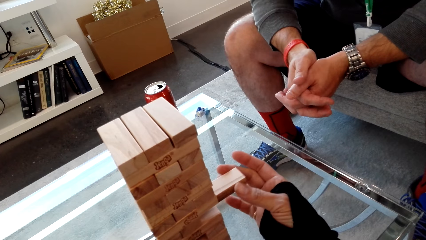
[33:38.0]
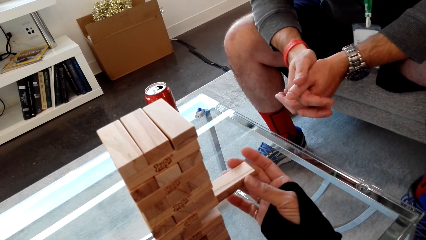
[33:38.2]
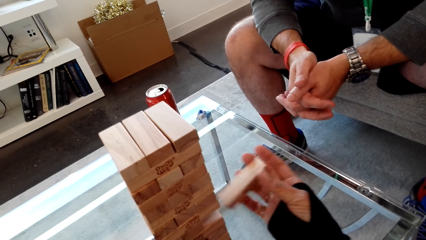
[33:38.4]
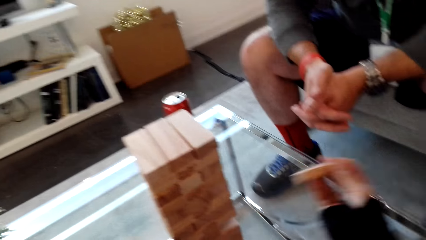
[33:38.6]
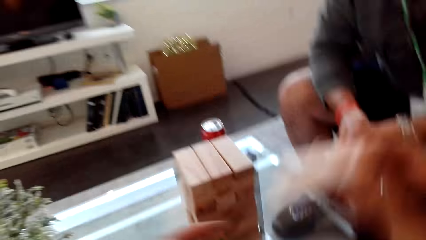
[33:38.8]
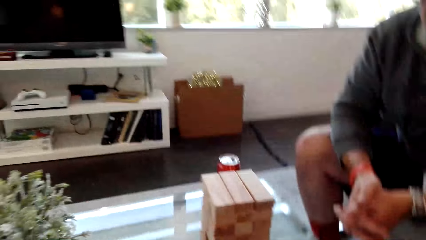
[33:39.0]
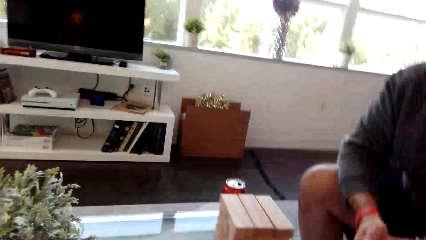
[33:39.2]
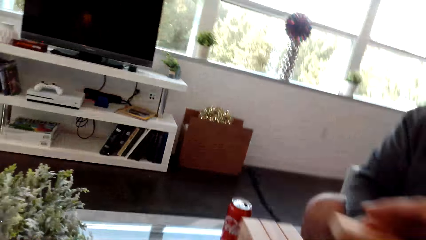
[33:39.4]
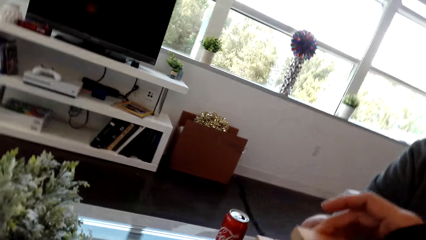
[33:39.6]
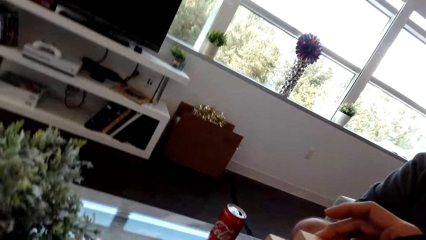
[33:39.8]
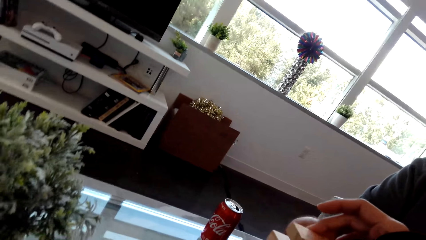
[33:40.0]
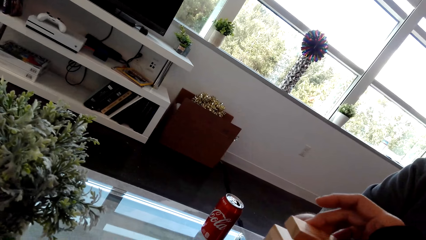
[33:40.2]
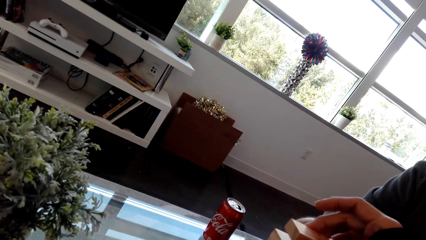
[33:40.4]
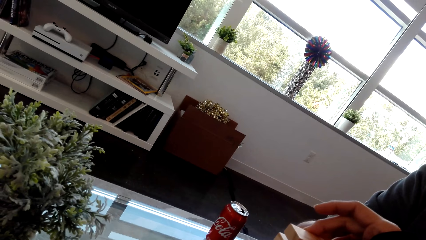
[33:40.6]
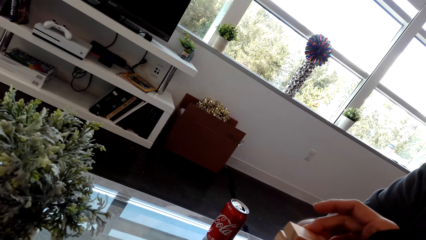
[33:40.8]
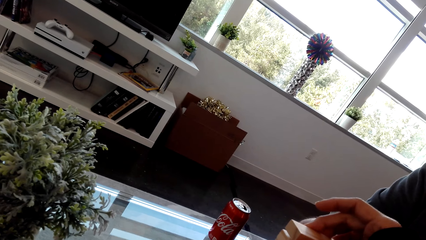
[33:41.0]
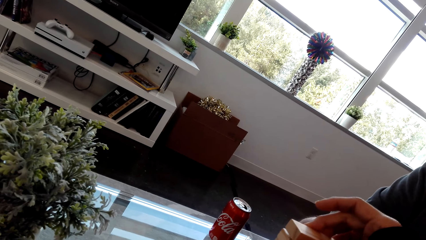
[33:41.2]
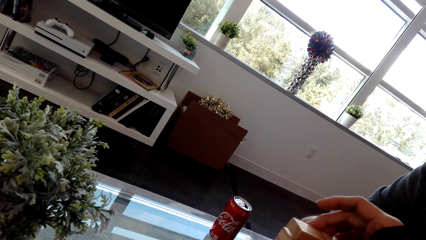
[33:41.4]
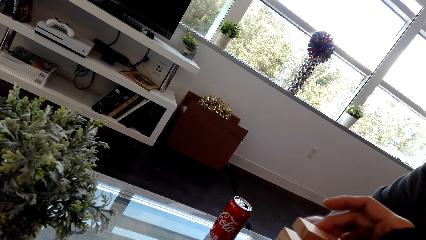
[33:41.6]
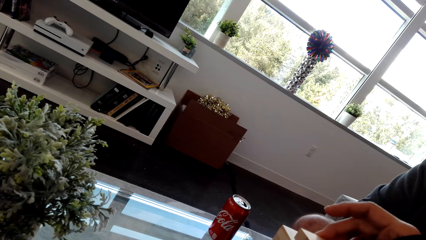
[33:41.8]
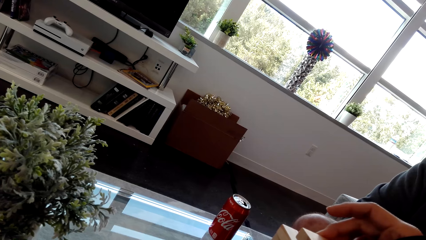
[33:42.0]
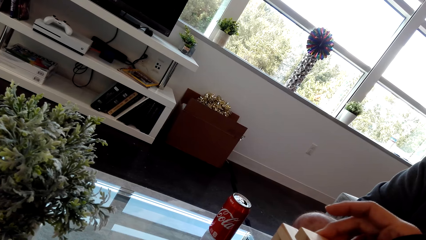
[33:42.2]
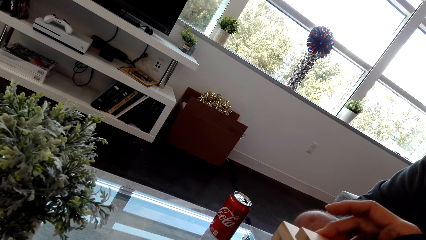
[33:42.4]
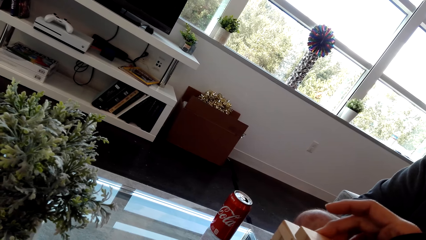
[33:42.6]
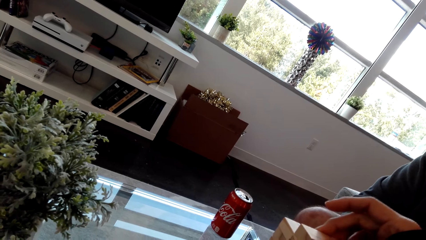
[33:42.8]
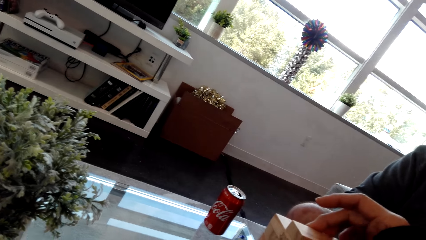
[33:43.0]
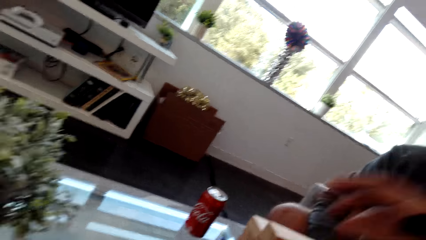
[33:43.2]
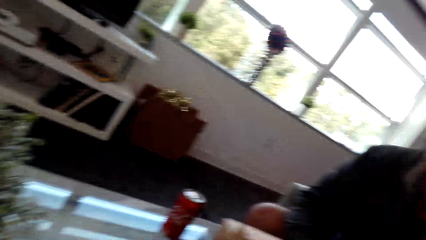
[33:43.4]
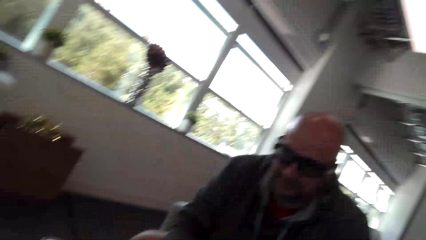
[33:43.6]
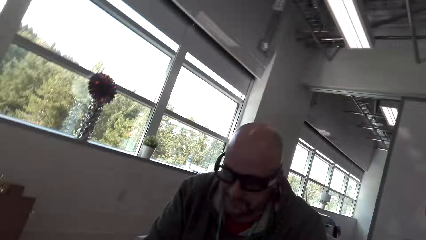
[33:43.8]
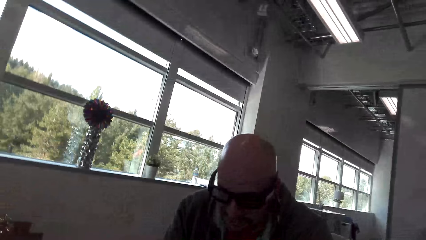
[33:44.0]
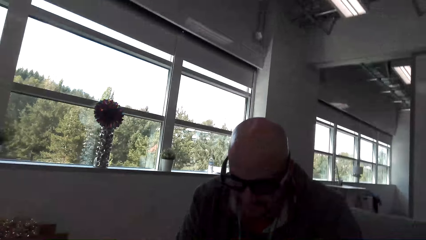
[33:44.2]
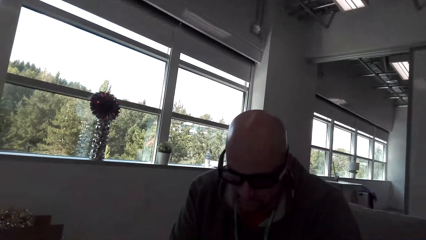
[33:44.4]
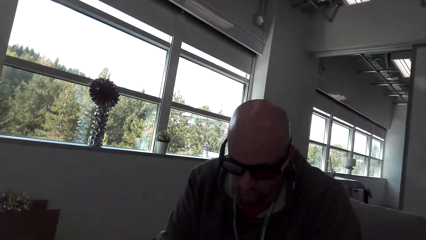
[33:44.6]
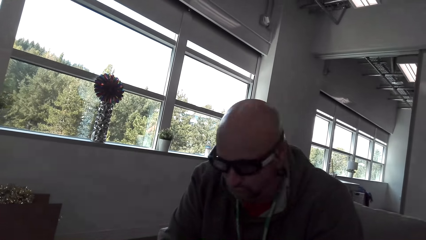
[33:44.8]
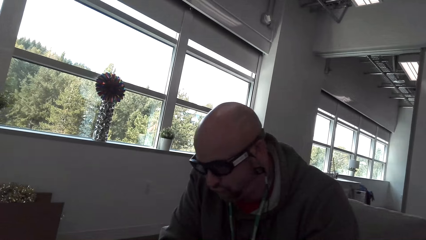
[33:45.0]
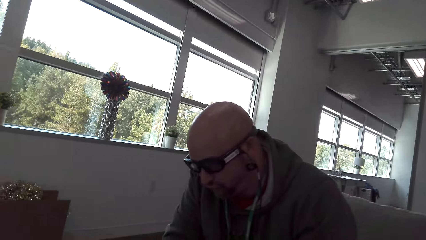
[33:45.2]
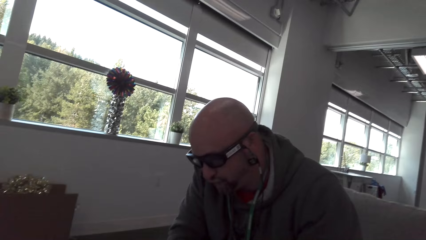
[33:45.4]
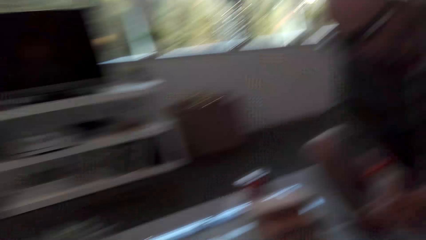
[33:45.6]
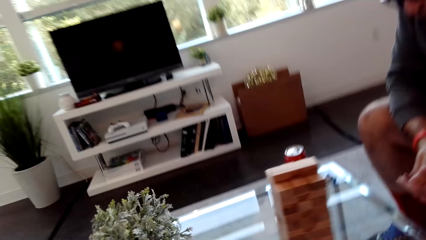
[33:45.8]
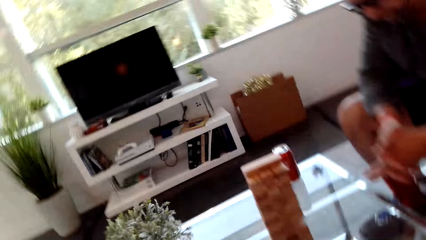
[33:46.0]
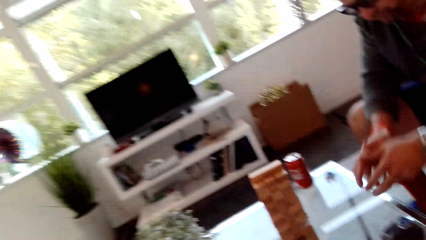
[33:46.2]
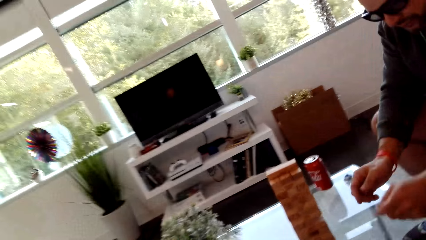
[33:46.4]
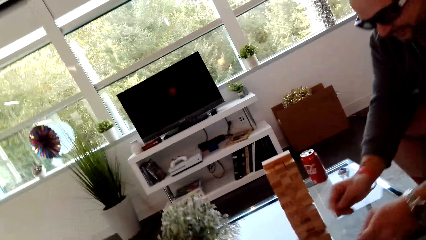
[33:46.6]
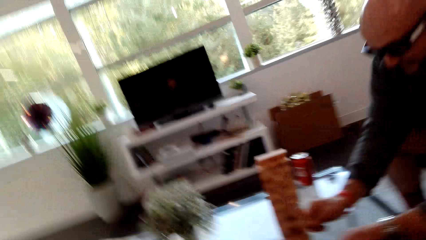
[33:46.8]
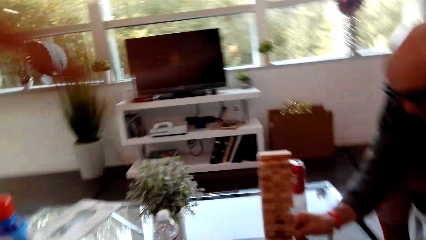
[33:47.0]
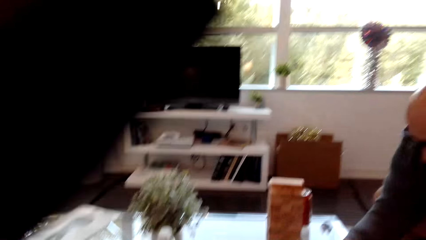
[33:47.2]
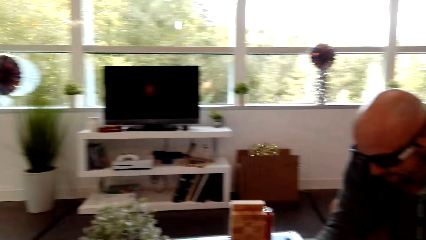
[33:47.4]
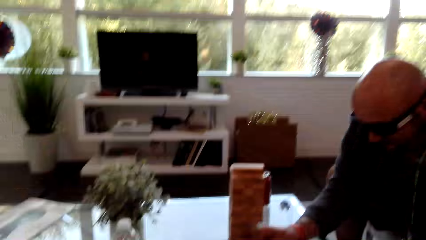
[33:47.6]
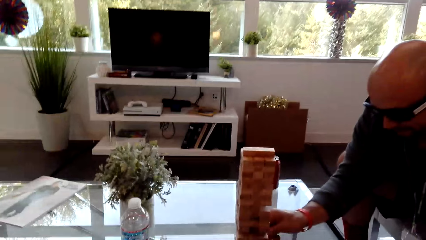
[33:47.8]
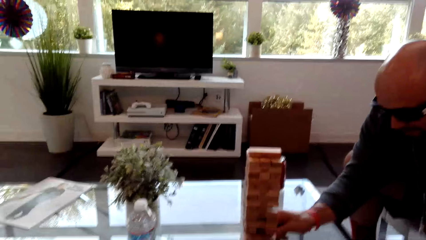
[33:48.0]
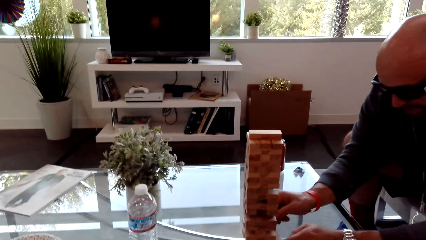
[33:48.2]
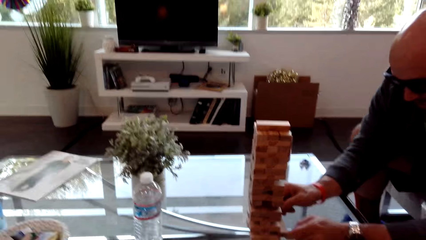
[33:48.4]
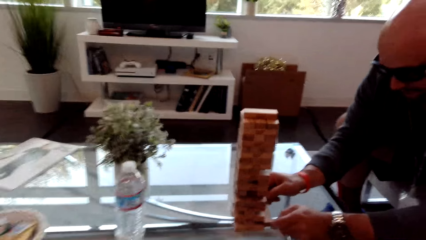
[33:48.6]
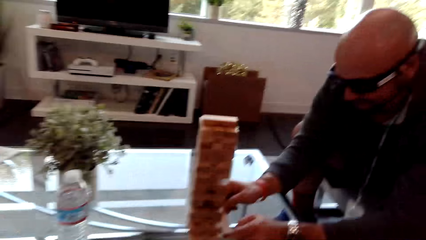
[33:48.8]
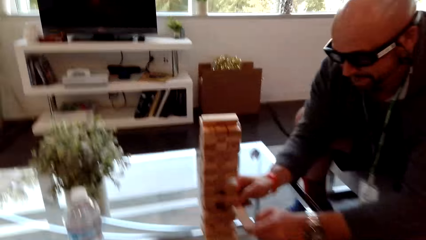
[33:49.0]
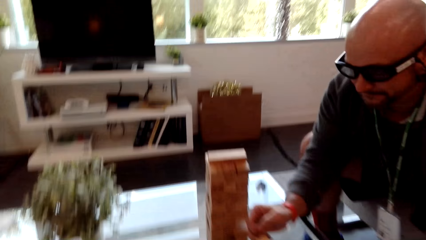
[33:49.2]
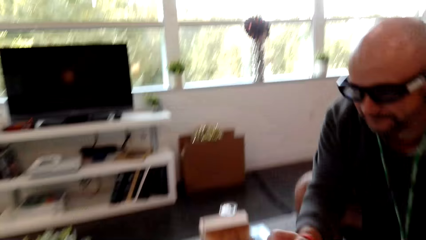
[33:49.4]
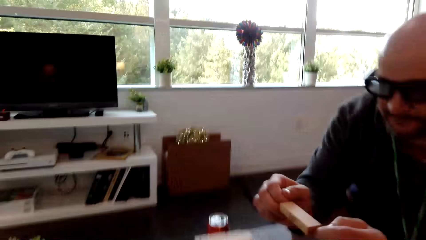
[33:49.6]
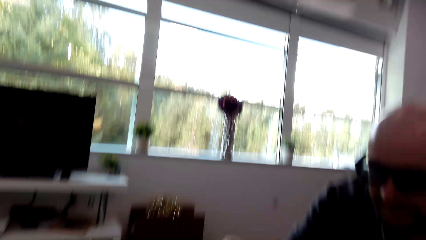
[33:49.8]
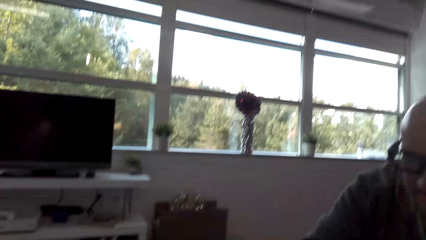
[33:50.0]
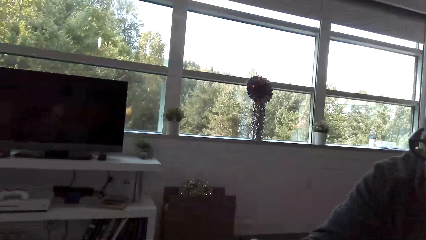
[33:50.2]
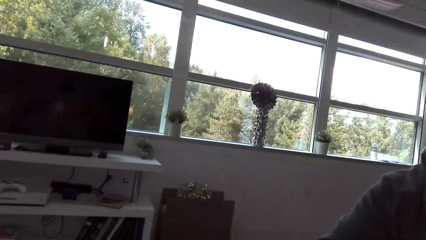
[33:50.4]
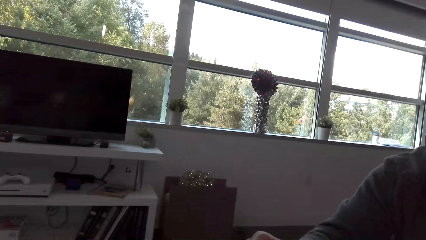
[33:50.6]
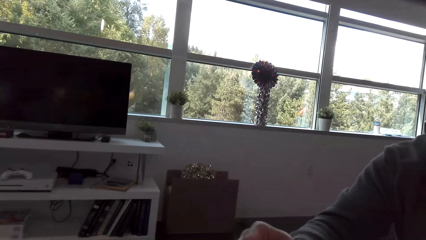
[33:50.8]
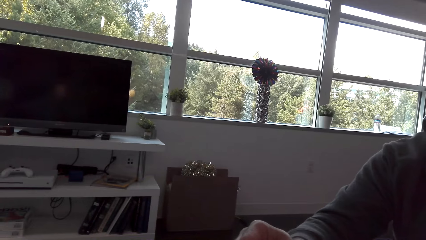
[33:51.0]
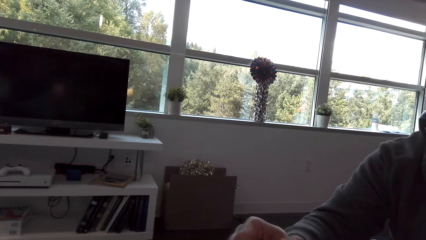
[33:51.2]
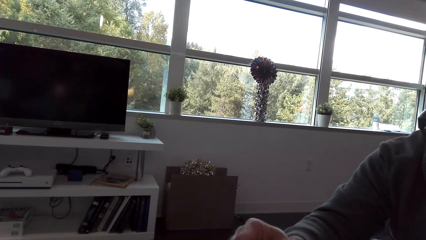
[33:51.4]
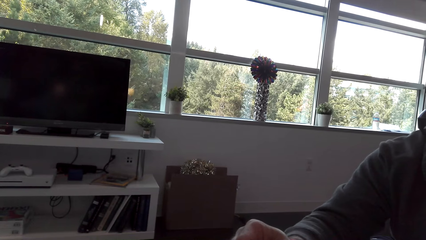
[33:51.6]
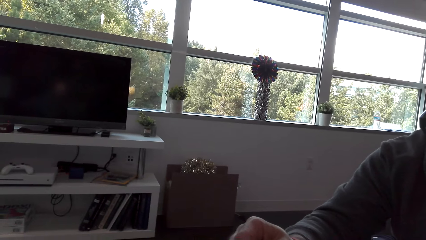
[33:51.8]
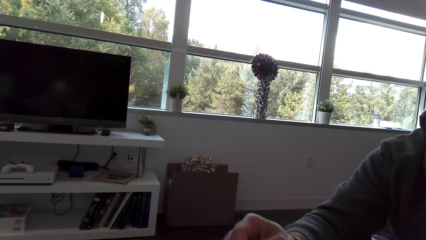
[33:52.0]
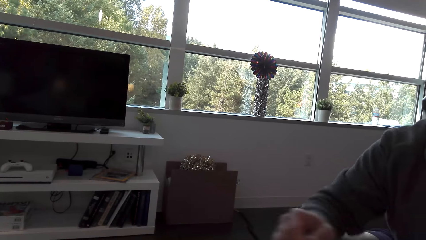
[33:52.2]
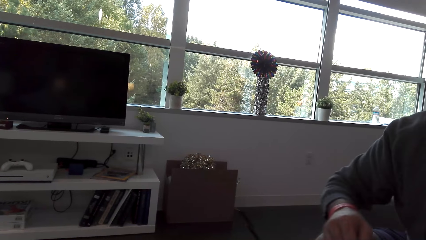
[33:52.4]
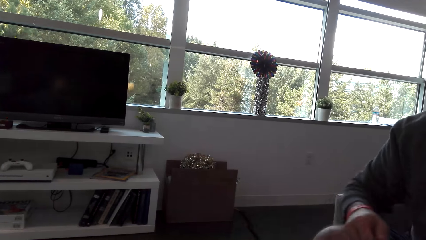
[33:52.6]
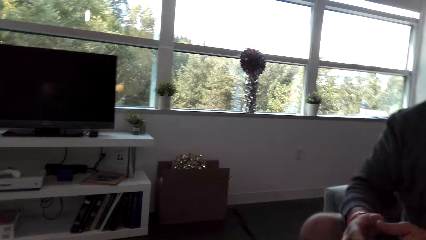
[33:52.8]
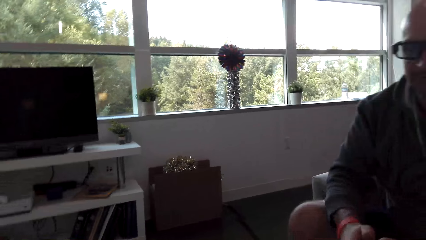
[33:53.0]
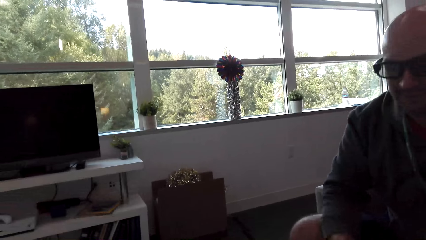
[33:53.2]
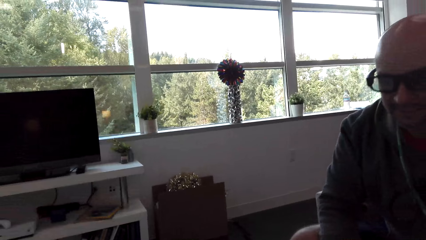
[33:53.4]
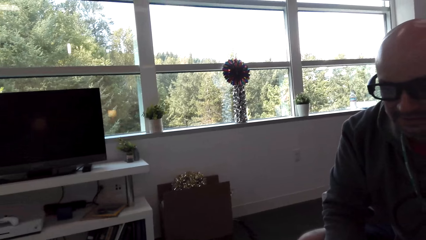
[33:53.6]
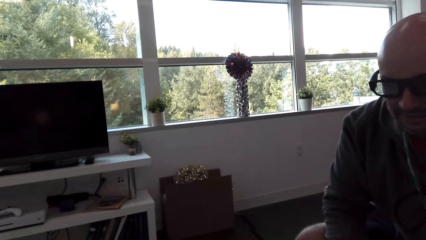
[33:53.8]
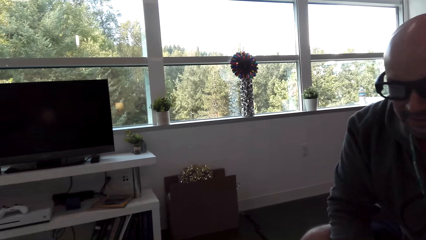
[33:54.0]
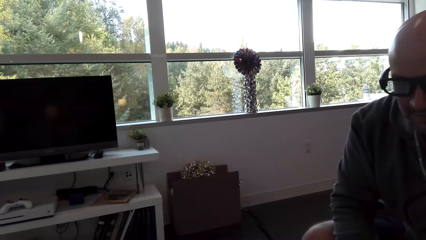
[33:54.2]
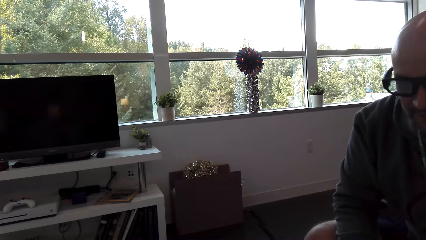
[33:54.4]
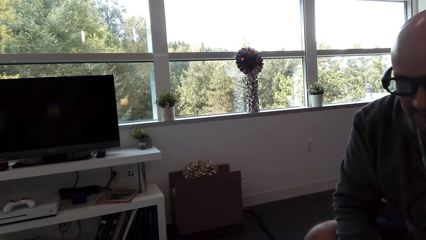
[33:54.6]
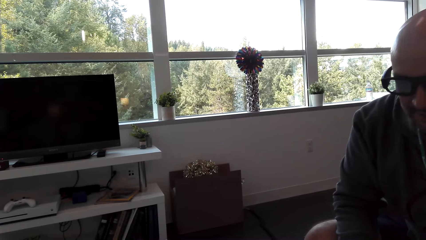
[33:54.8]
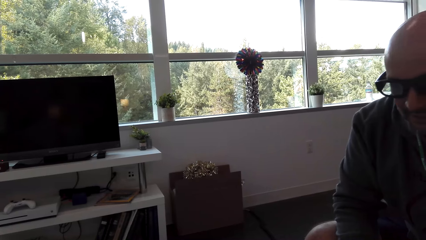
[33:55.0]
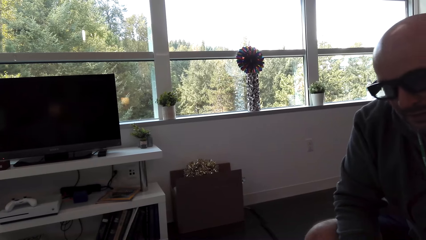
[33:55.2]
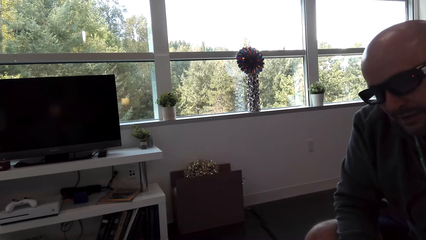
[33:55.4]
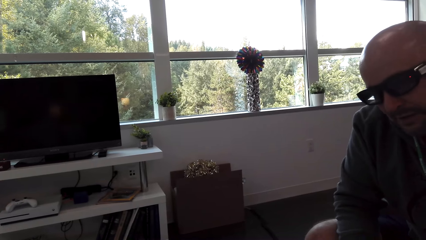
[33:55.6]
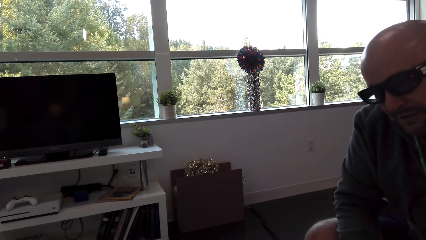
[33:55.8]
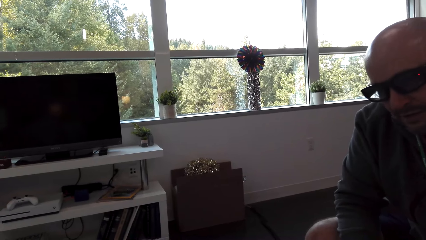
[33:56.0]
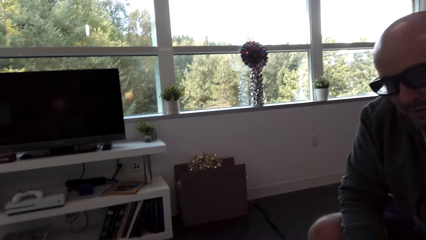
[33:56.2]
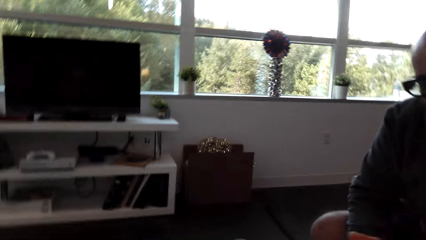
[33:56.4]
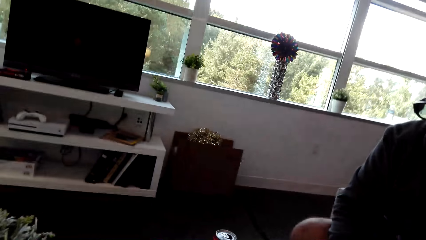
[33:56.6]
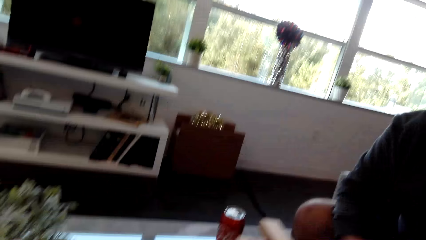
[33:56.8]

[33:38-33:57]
The camera wearer puts the block on top of the others. They remove their hands from the blocks. A man plays the stacking block game. The camera wearer dialogs with the man. The man removes a block. The man puts the block on top of the others. The man removes his hand from the block.
